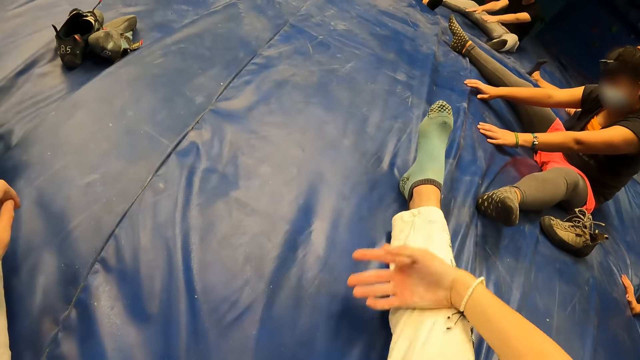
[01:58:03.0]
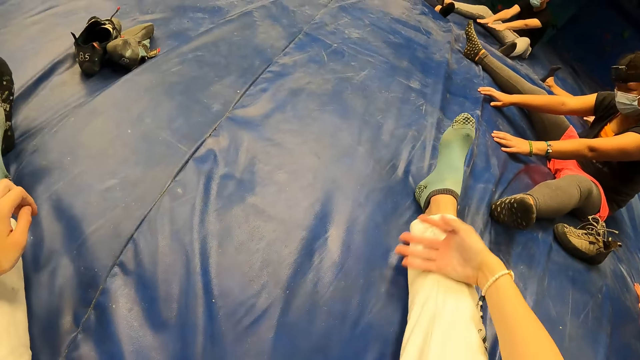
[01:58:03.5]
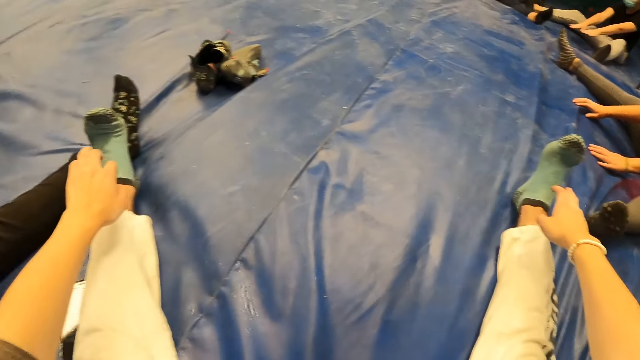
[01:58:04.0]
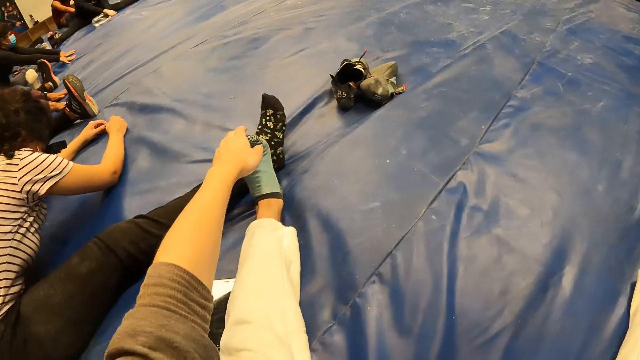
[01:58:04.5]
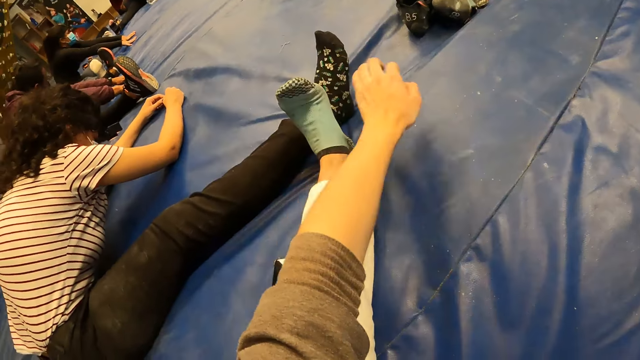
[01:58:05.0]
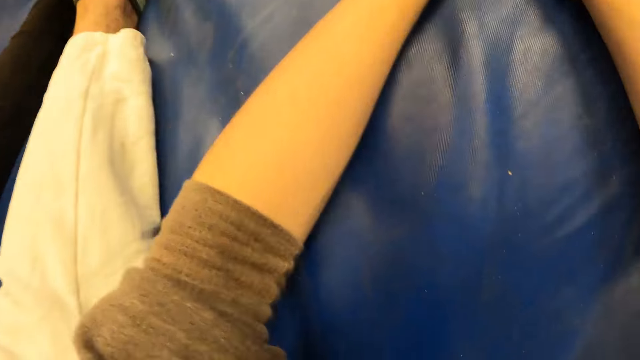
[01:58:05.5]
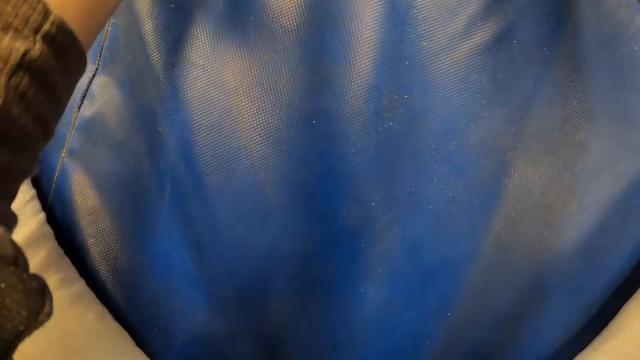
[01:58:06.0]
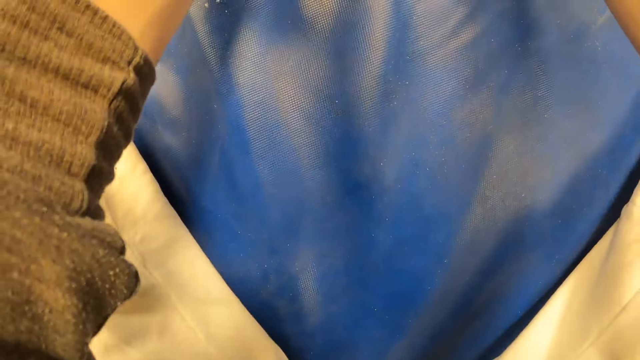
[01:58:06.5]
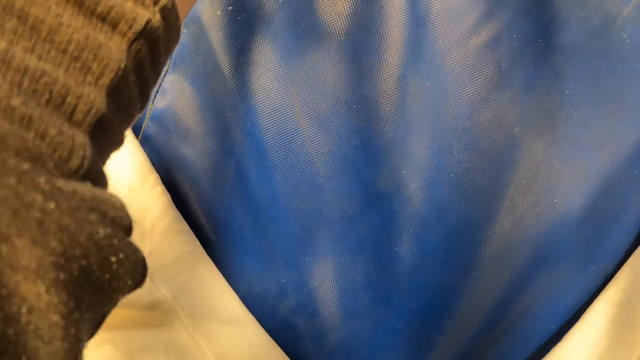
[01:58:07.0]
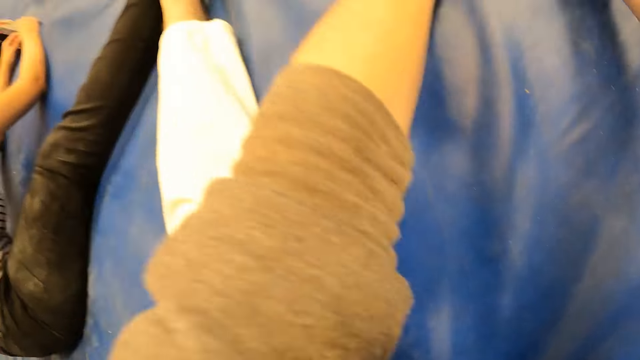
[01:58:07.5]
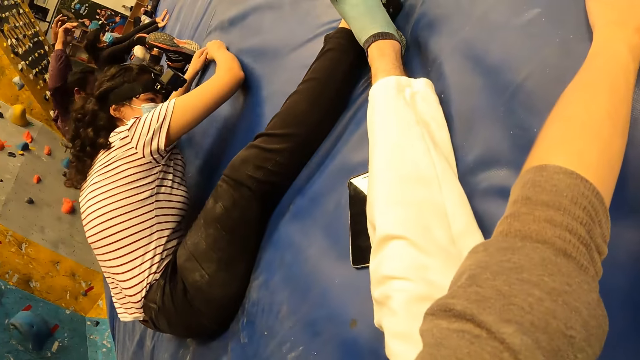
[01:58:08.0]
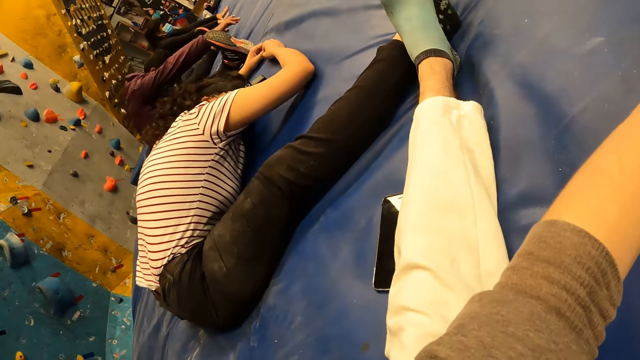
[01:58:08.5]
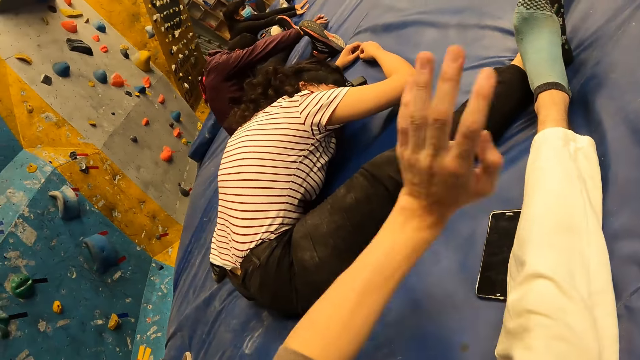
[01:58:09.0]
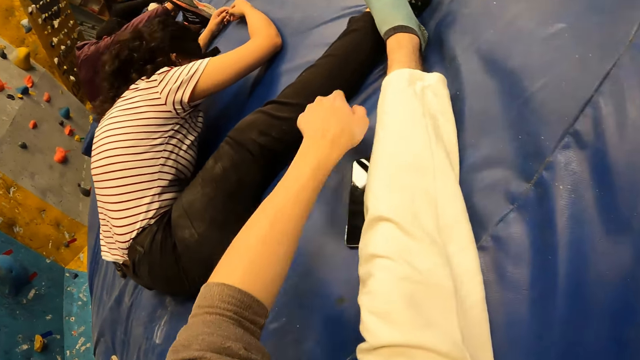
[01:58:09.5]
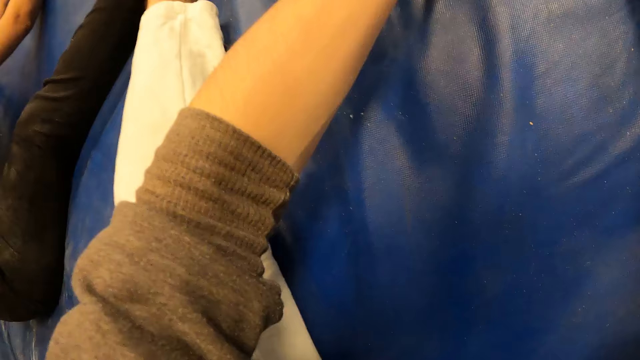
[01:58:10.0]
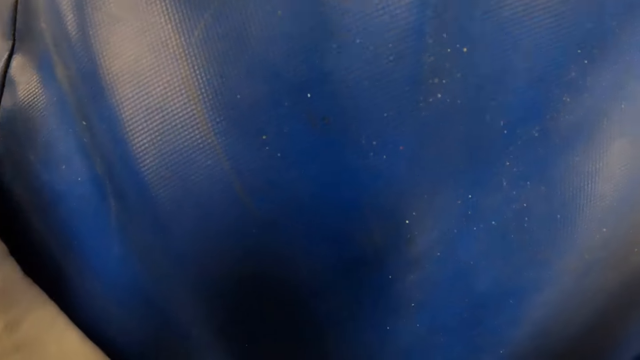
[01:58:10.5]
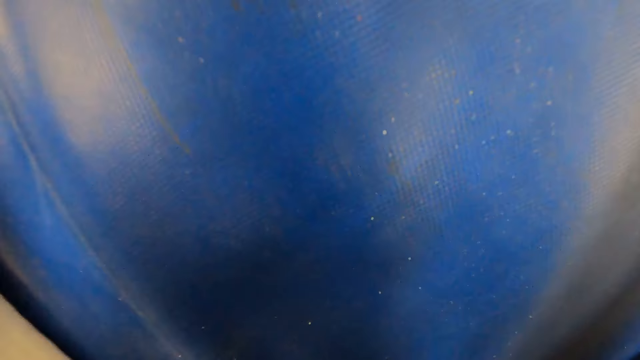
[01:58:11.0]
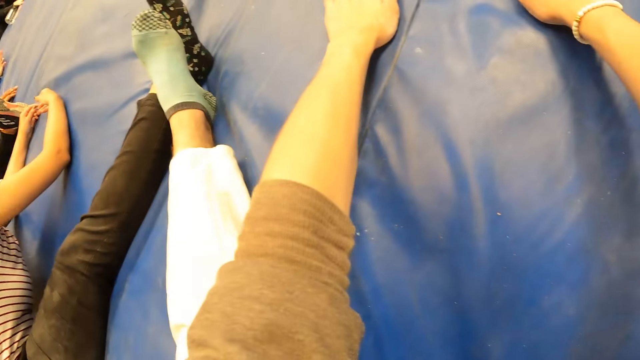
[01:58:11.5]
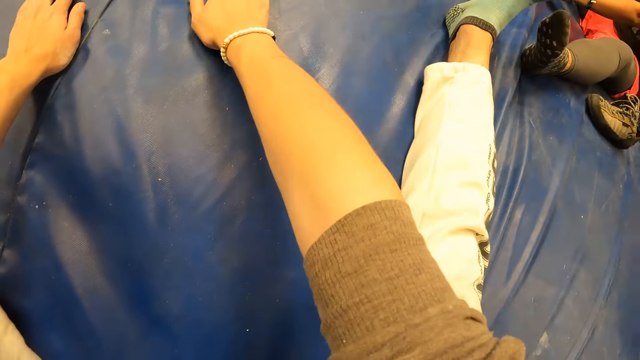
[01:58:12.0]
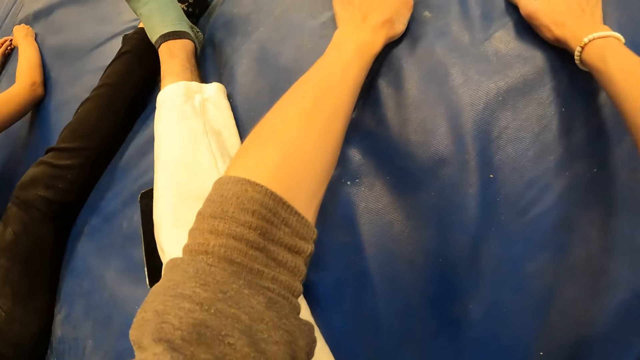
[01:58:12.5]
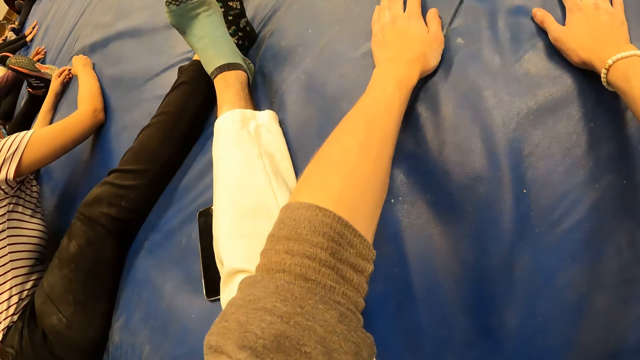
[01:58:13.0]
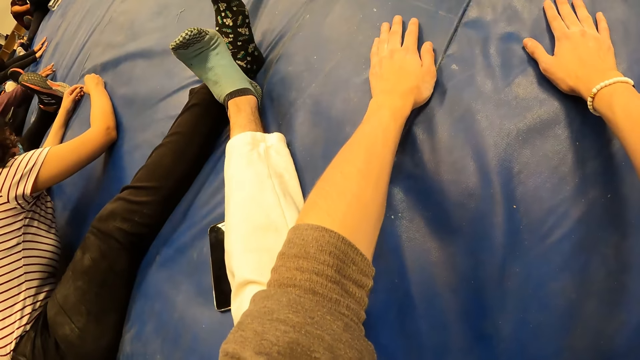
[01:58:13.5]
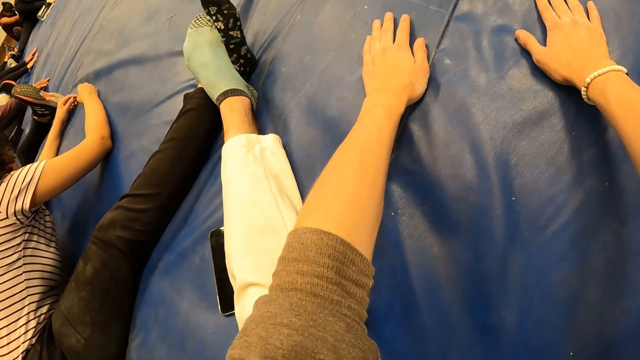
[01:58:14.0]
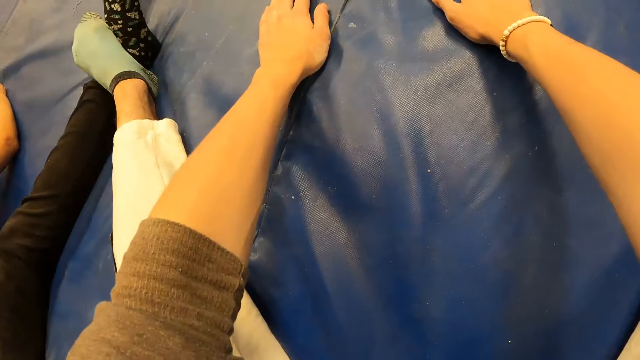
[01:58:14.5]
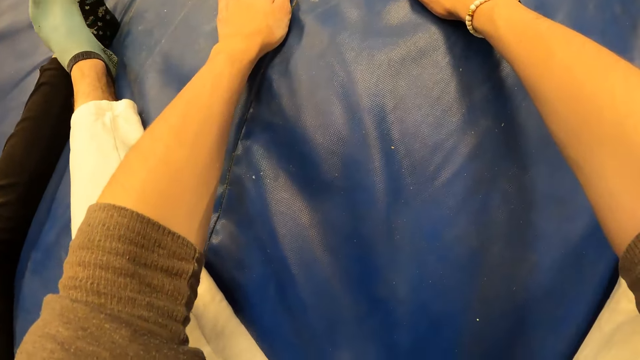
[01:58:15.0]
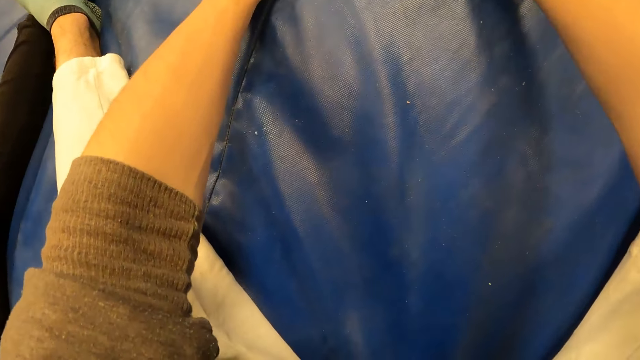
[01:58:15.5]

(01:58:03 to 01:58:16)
The camera wearer dusts dirt from her trouser with her right hand. She exercises her body with the group of people in the sport room. She stretches her hands. A woman lays the head between her legs. The camera wearer touches the woman. She stretches her hands.

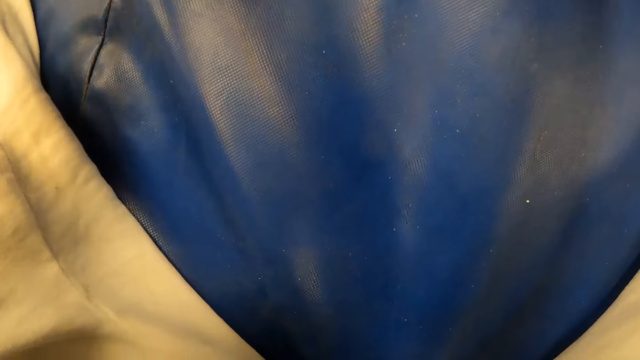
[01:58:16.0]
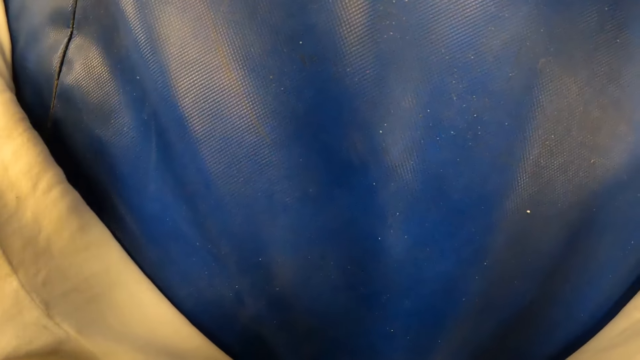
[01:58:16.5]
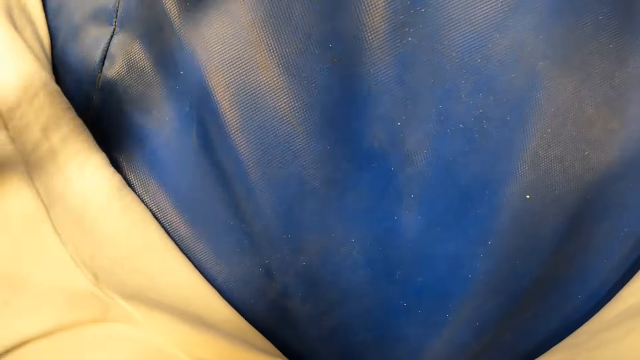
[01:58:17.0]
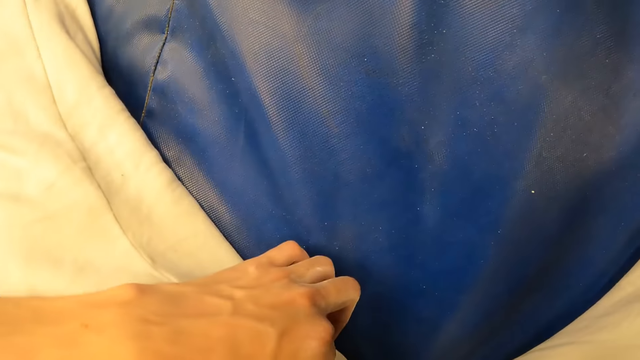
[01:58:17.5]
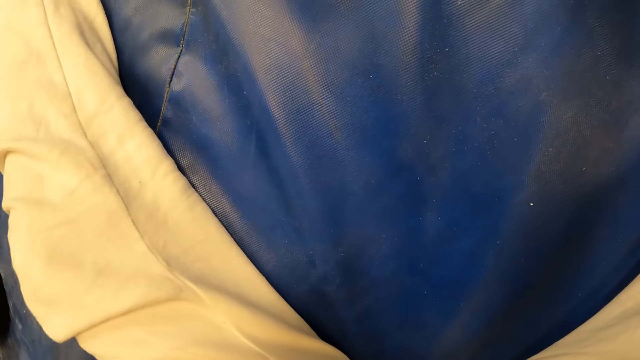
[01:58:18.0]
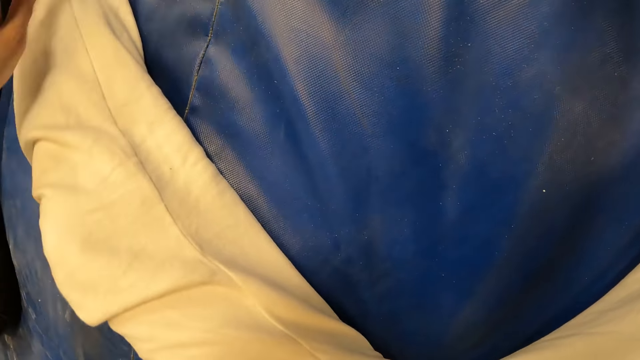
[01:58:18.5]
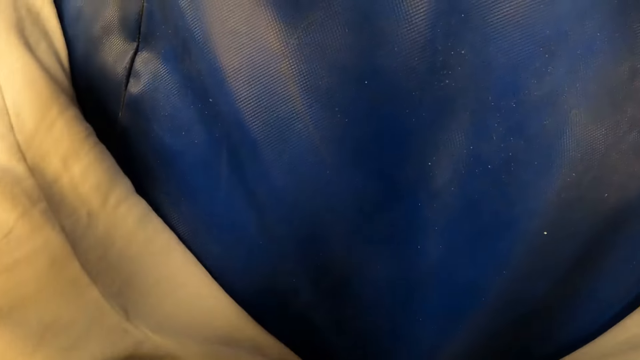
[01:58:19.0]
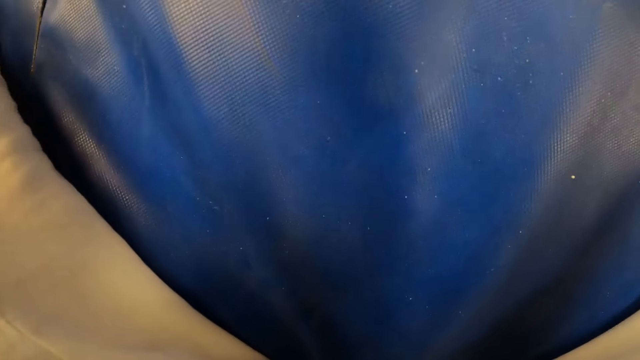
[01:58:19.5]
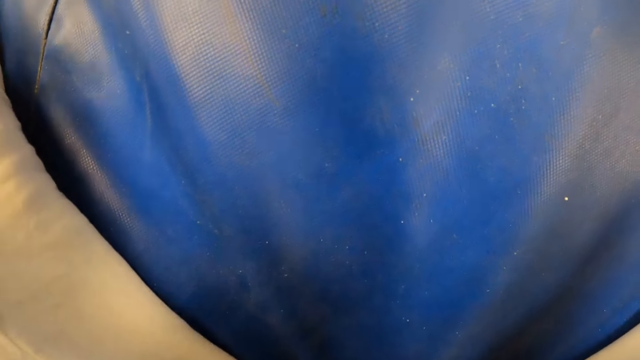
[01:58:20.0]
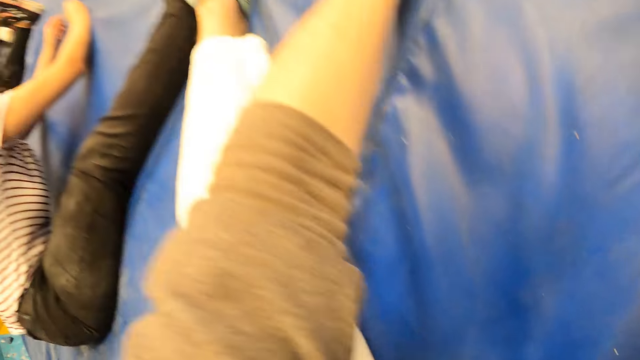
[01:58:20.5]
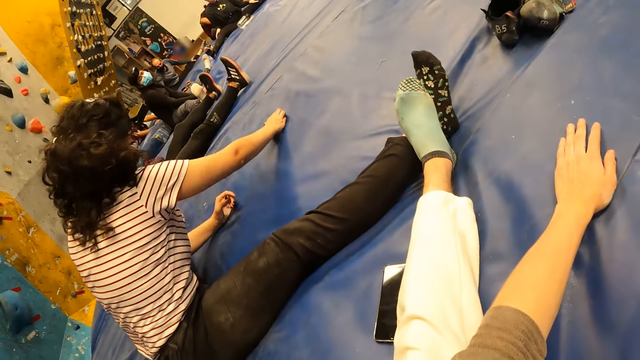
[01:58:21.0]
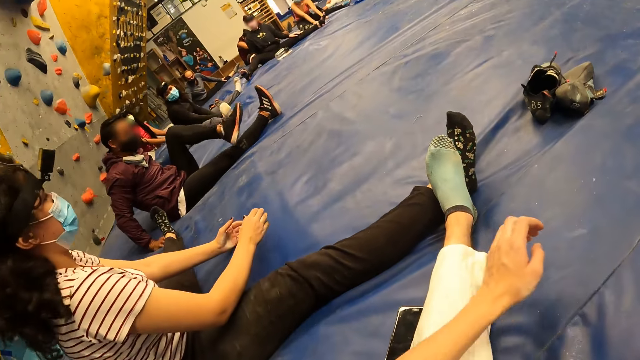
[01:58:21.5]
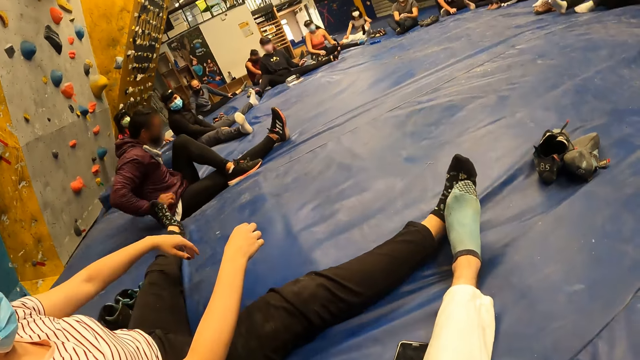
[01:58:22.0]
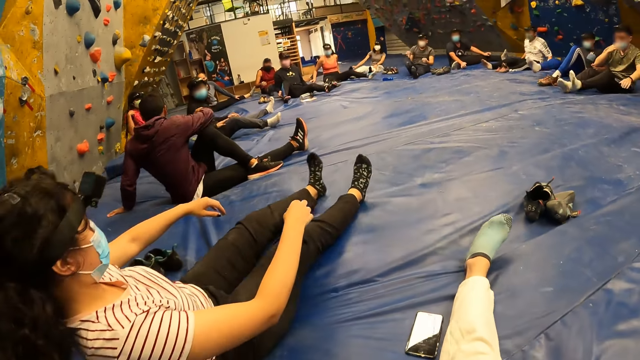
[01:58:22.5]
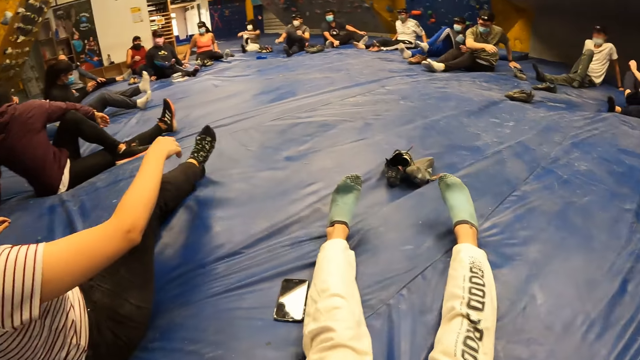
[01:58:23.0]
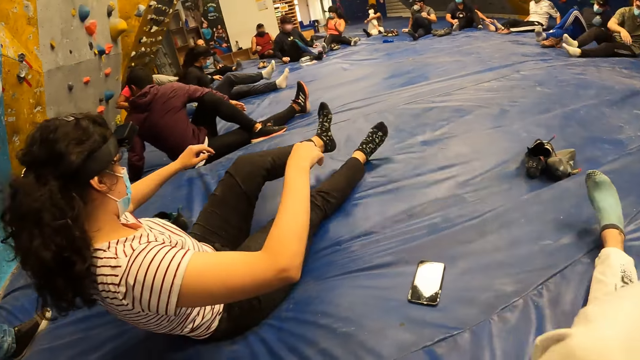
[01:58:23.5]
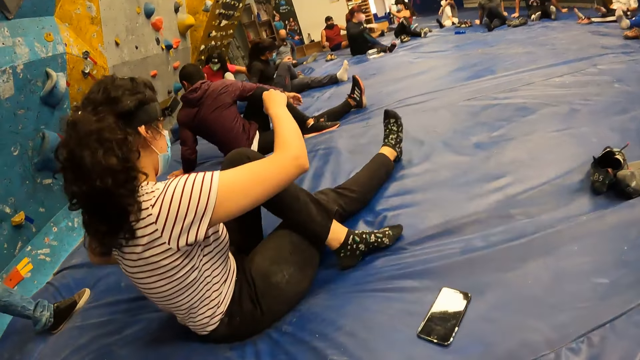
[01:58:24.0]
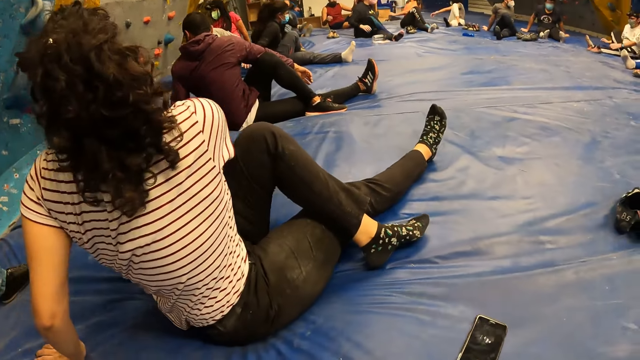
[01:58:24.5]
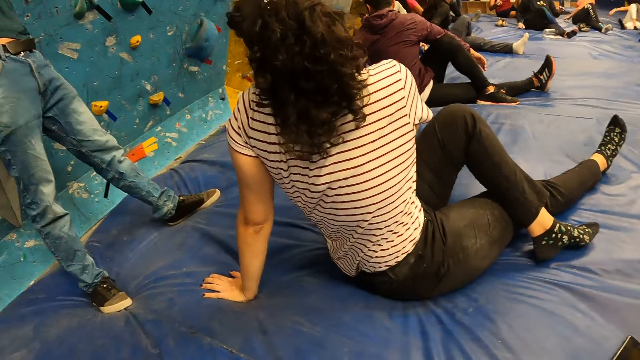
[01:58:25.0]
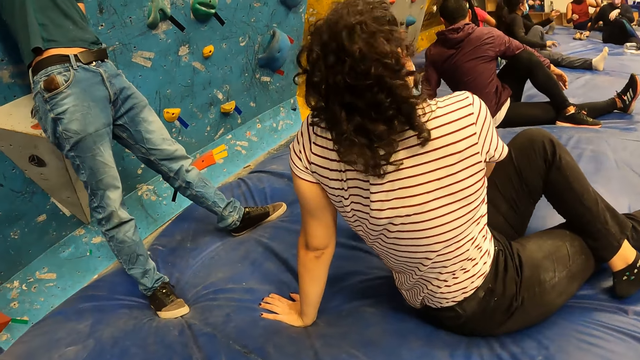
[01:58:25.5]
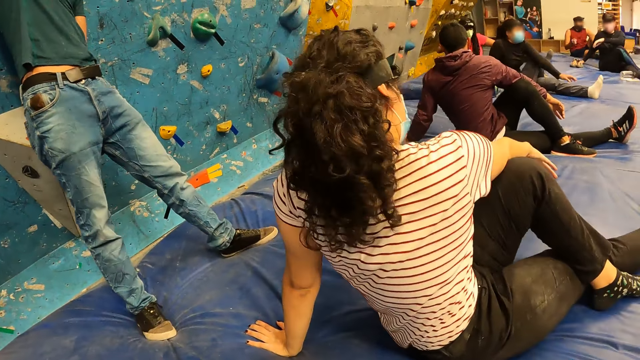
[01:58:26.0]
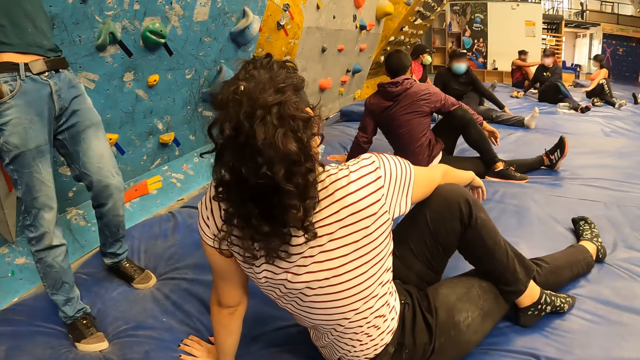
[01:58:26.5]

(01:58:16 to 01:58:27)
The camera wearer removes dirt from her trousers with her left hand. She throws the dirt on the floor with her left hand. A man instructs the camera wearer and the group of people in the sport room. The camera wearer exercises her body with the group of people in the sport room. She folds her legs. A woman folds her legs.
